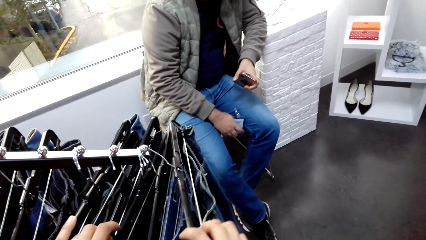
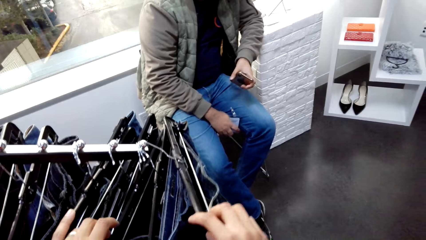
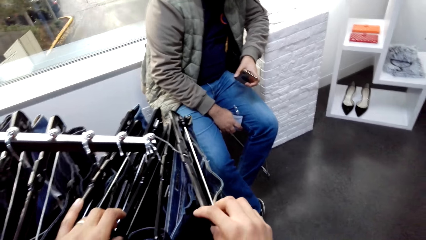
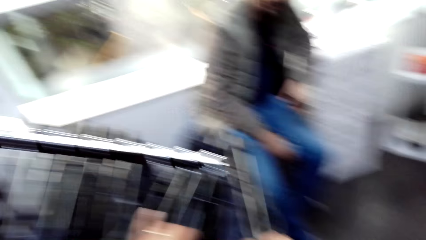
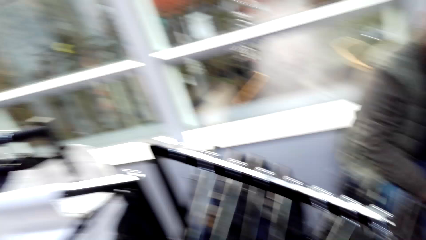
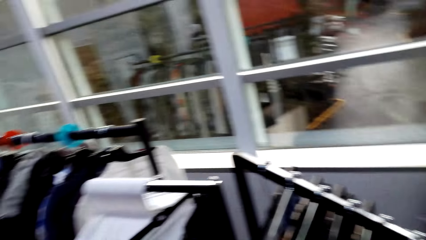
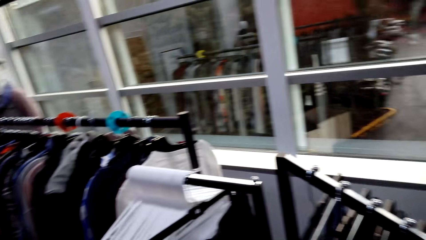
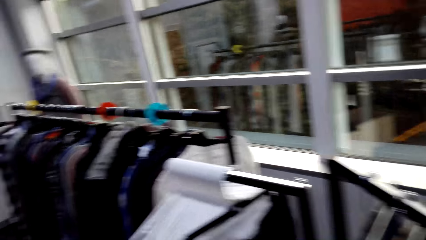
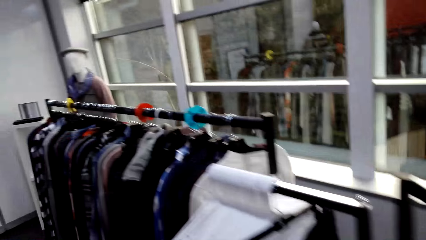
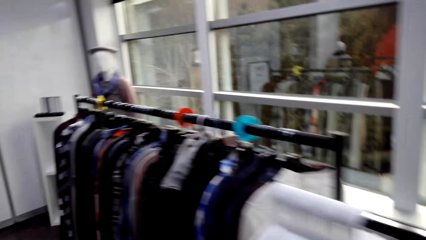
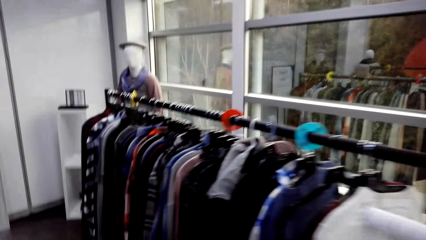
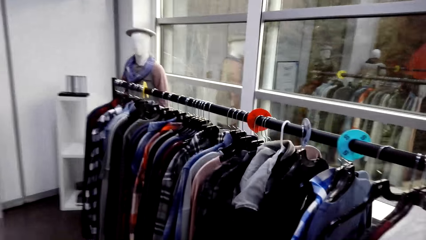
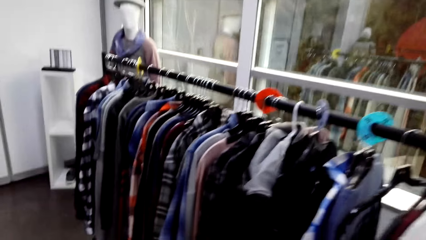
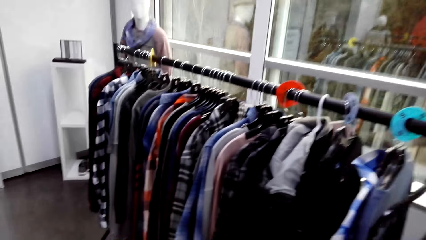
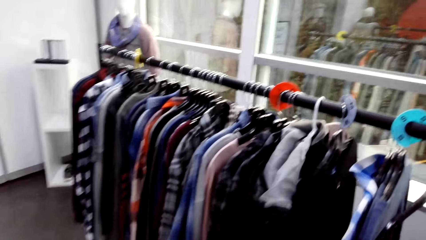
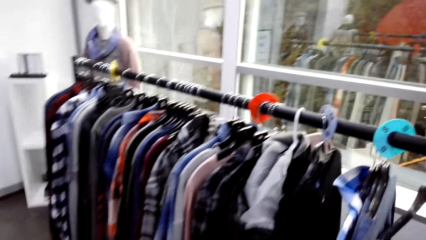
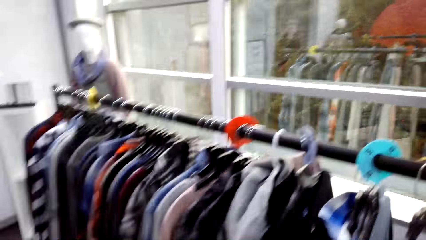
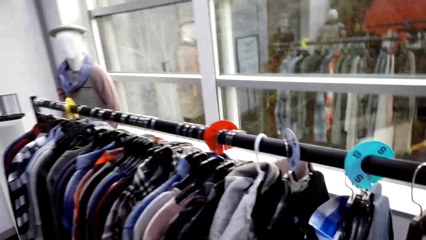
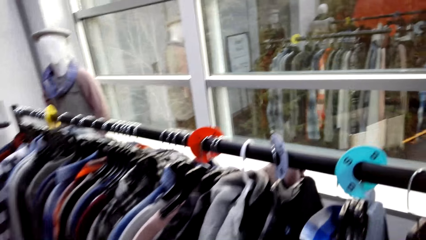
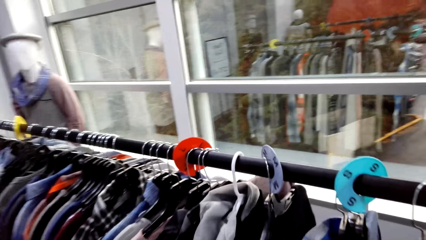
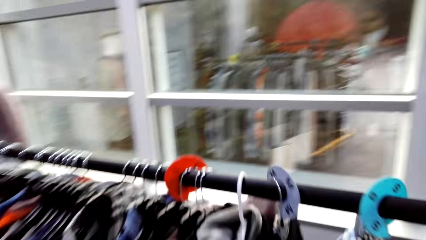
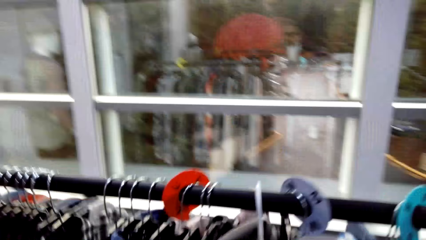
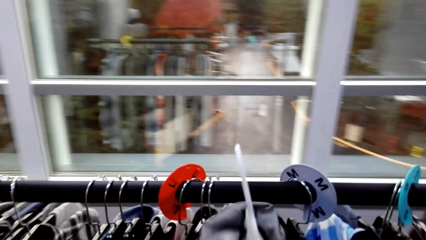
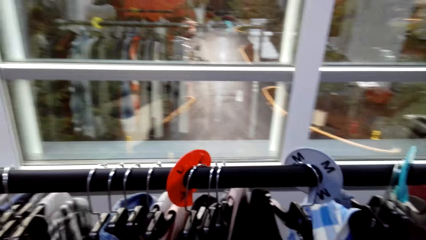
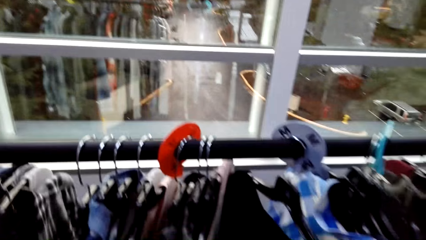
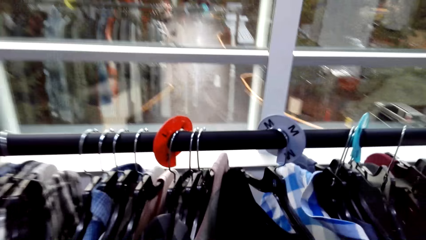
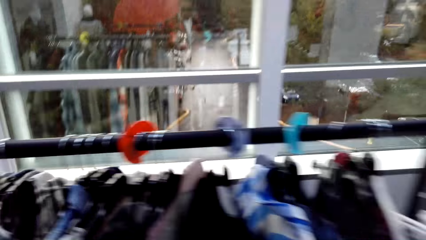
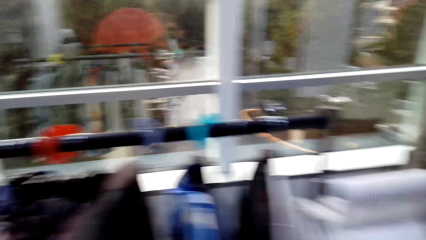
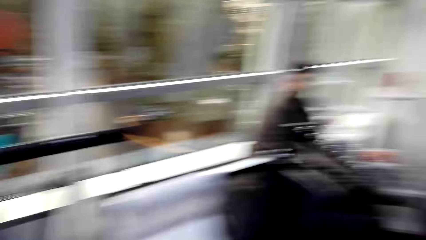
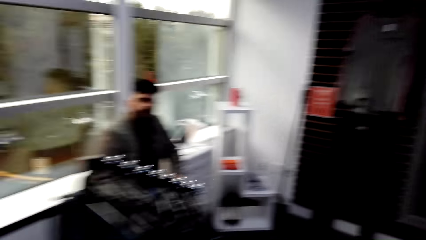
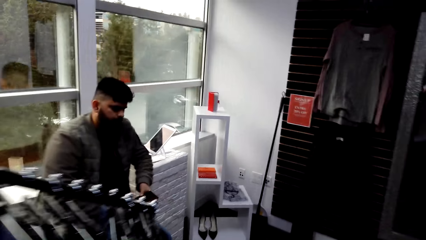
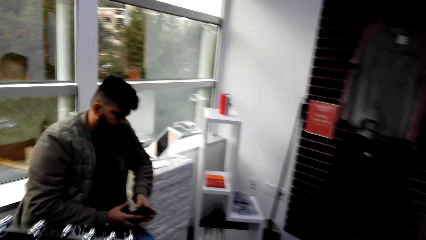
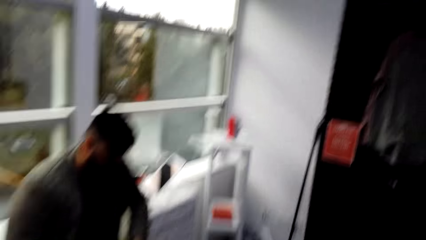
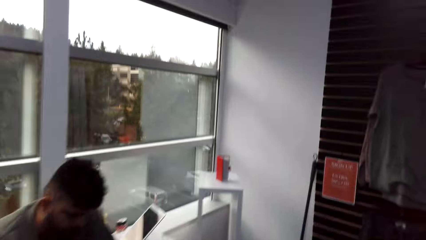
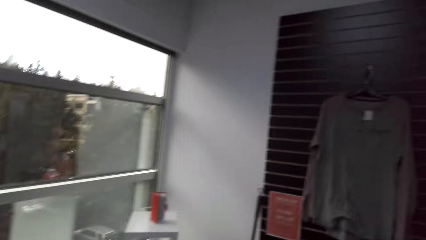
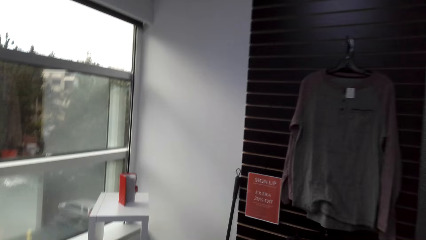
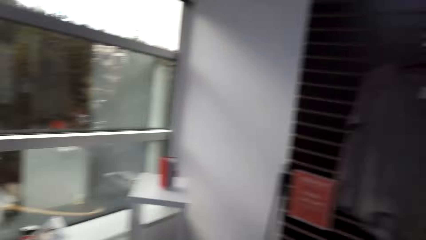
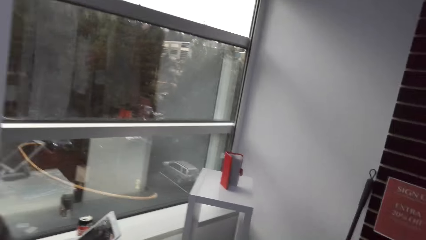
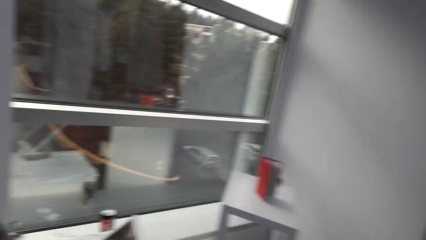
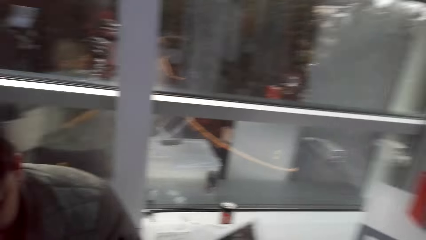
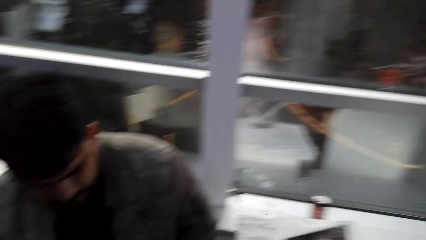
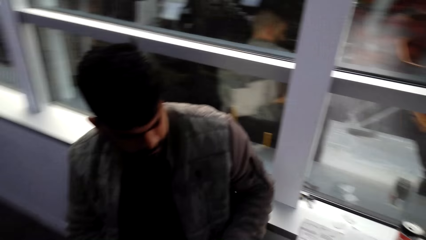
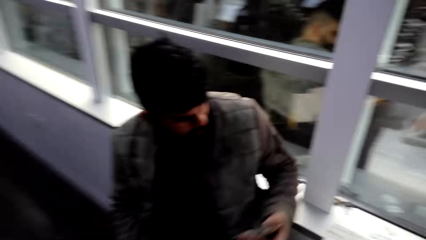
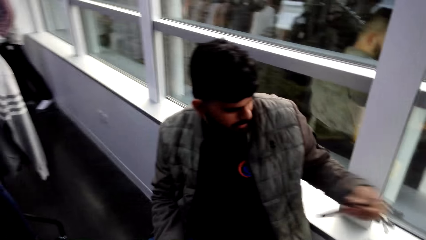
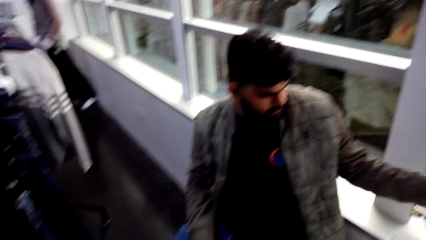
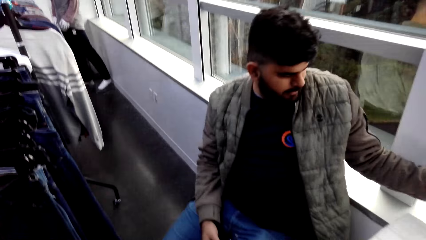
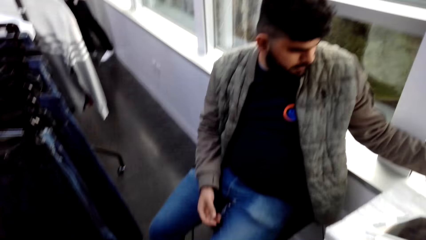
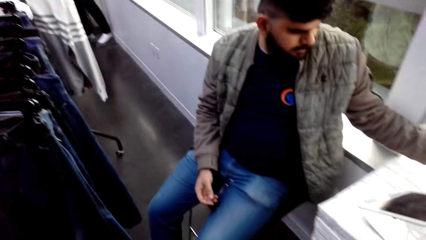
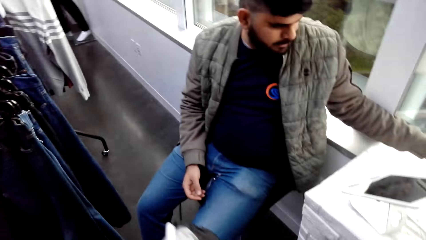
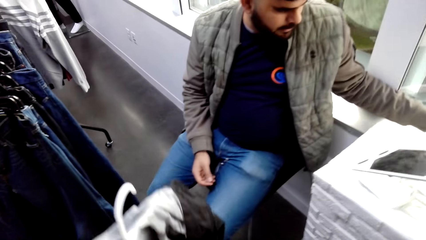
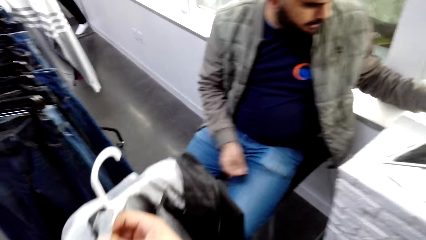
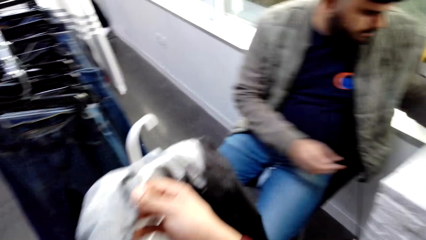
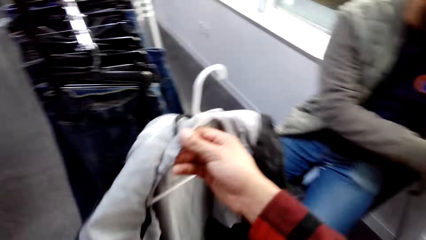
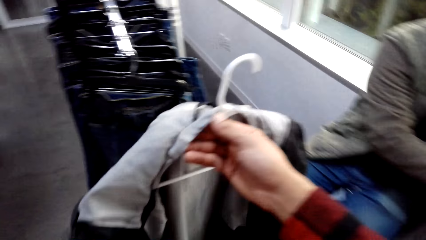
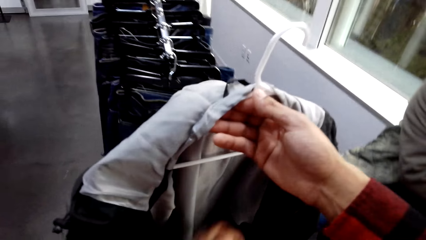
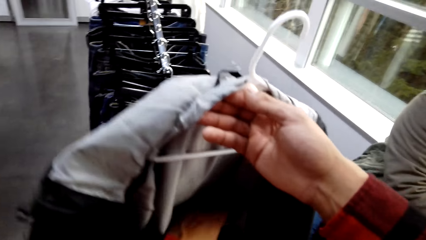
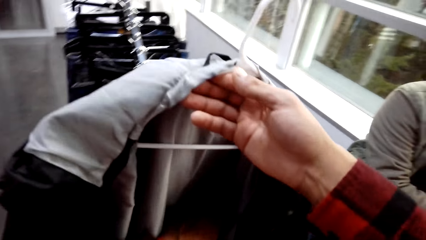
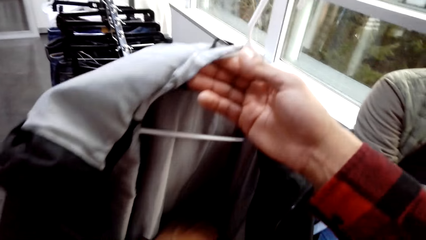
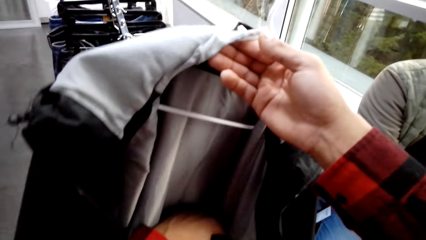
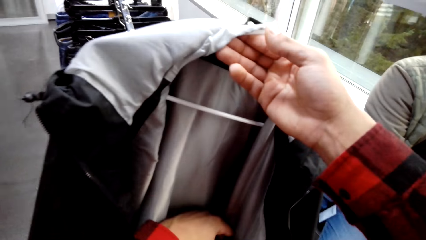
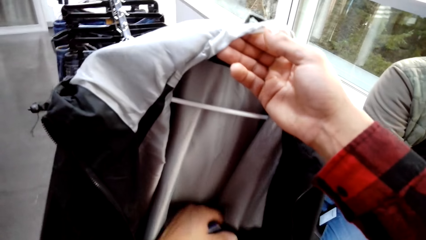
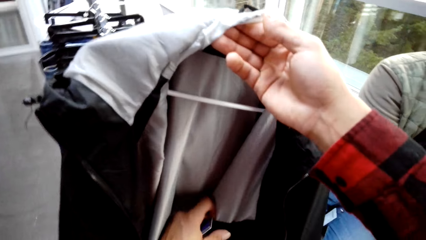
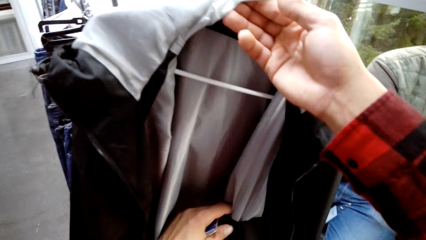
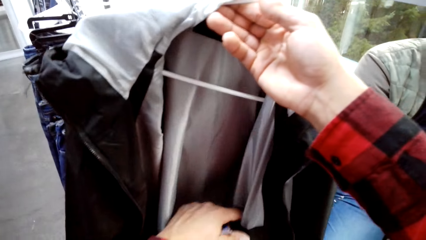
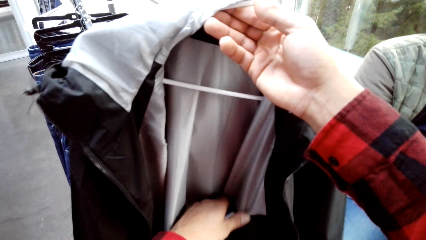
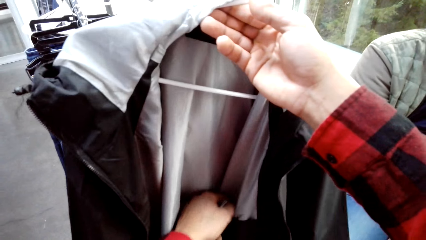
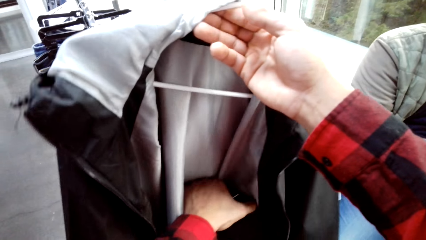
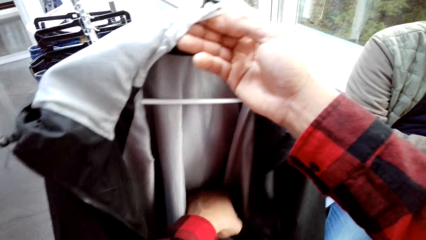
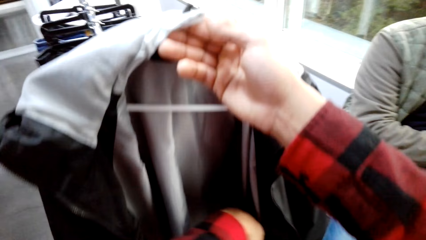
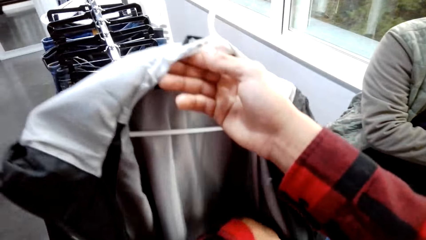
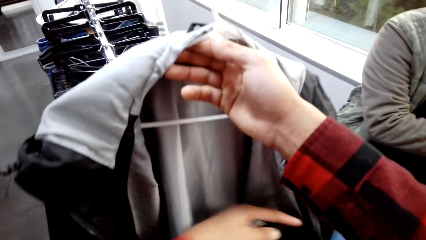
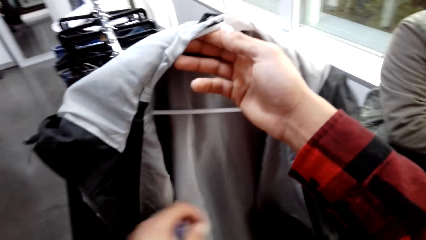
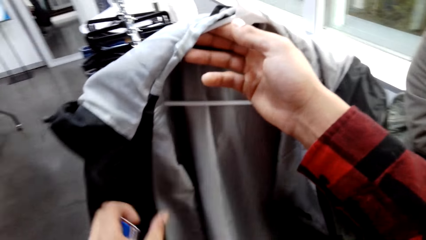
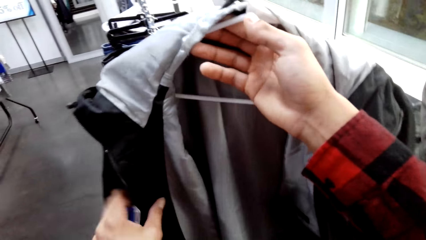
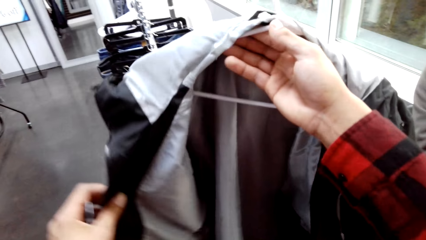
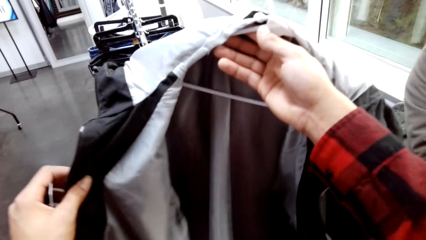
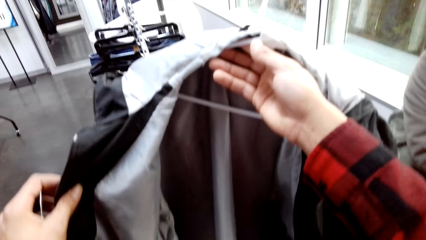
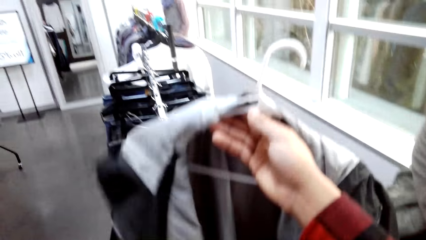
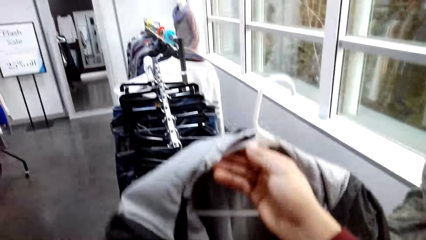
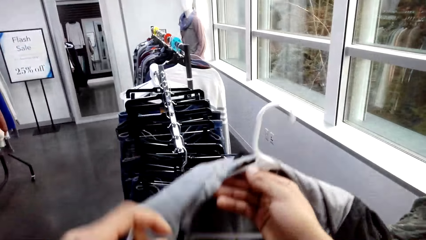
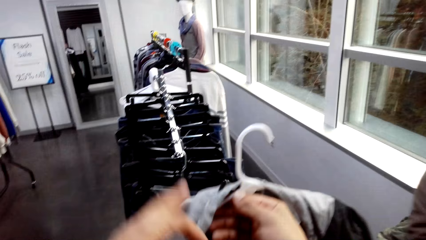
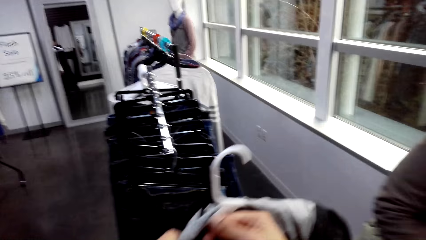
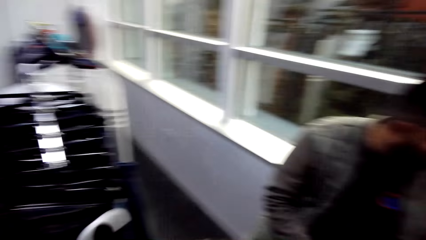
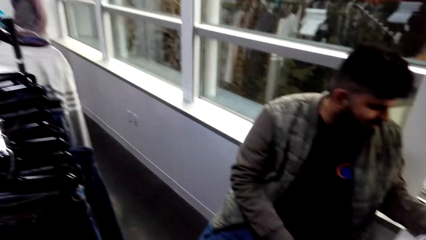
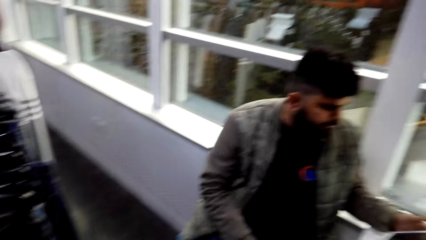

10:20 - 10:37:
The camera wearer moves to the middle of the rack. They talk to a man. They remove the hanger from the rack. They pick up a jacket. They walk towards the display unit. They talk to the man. They inspect the jacket.
